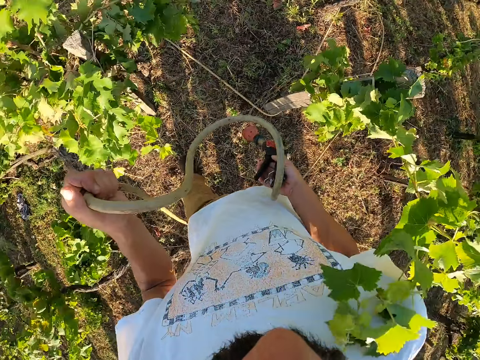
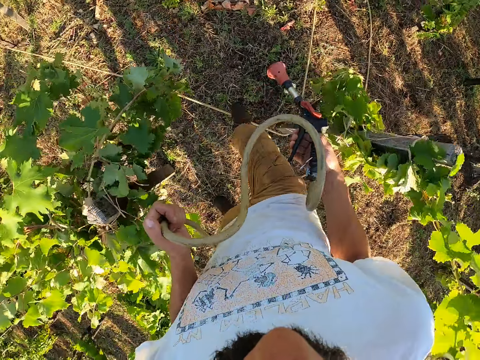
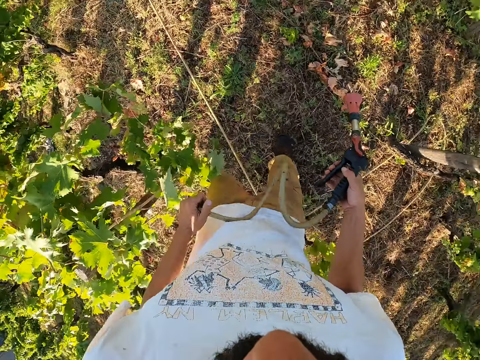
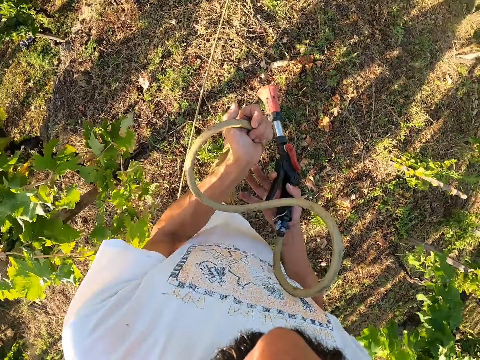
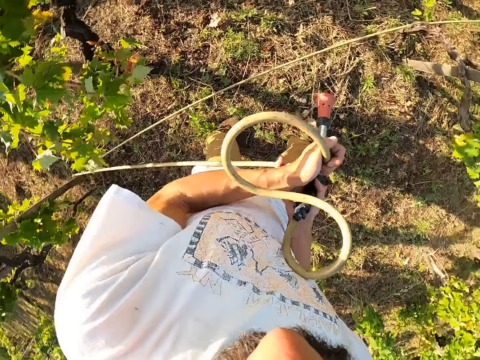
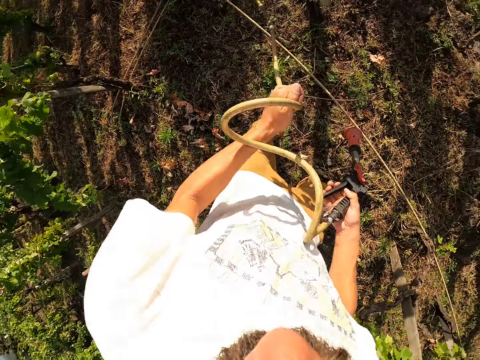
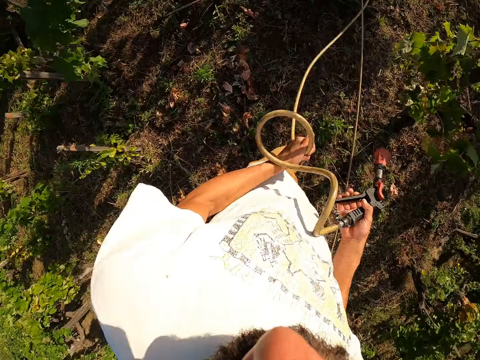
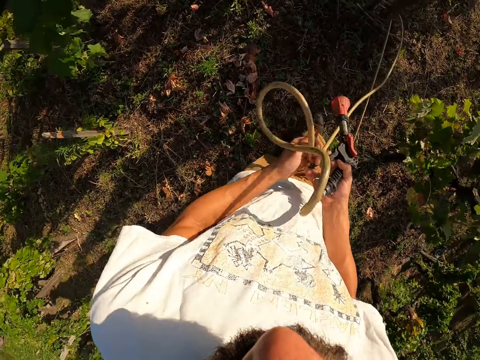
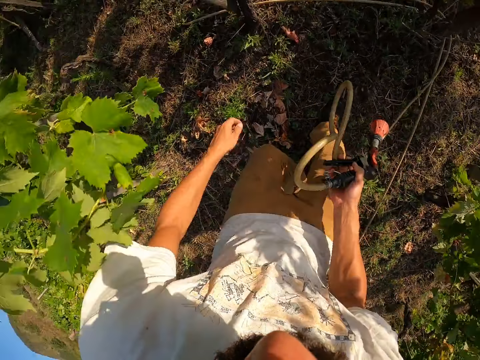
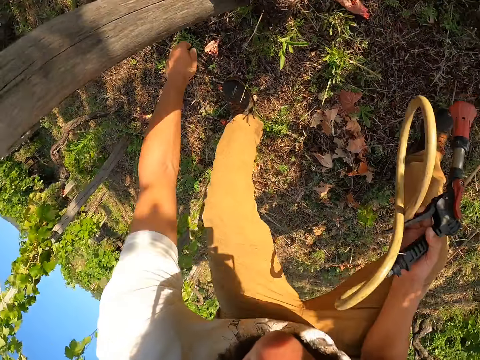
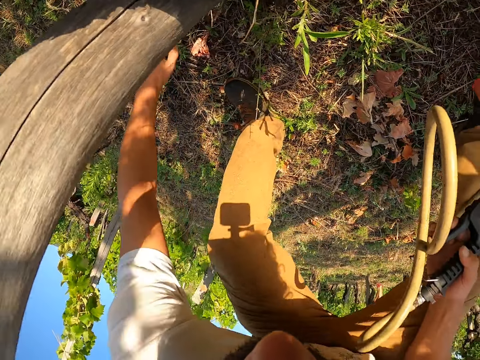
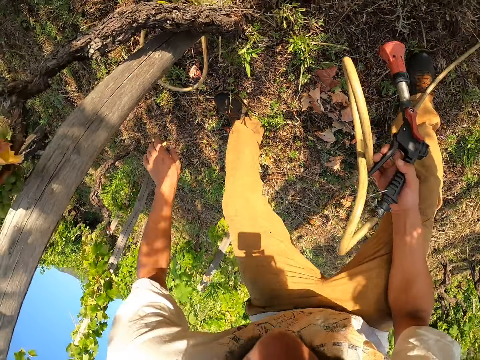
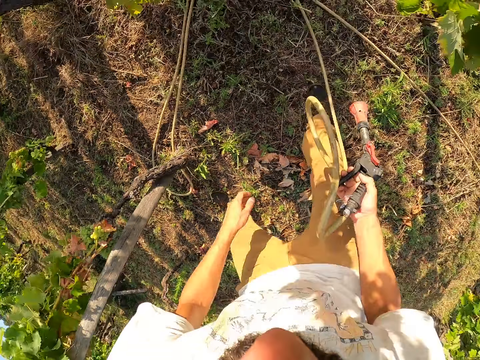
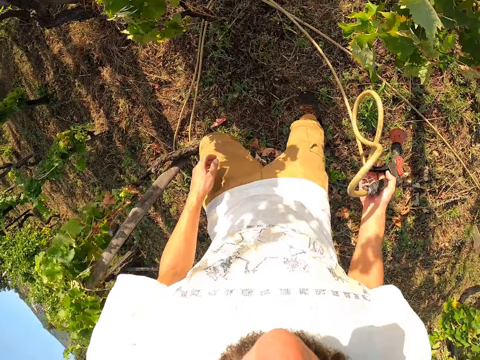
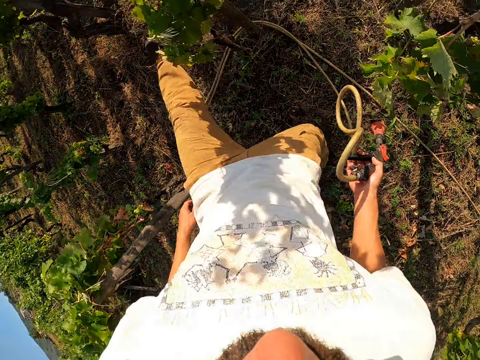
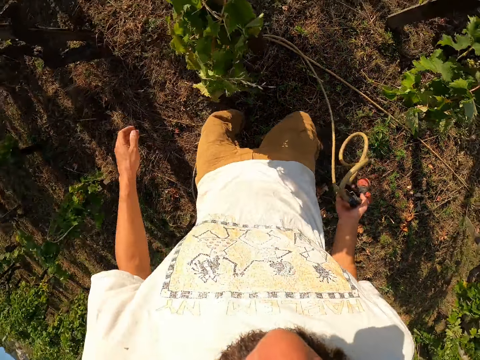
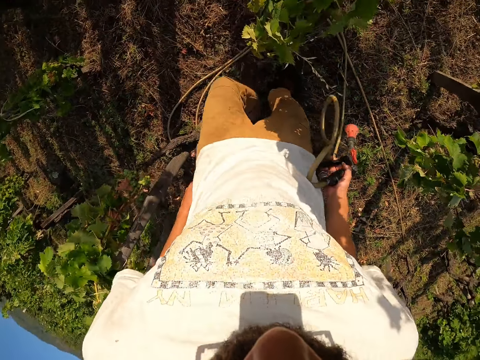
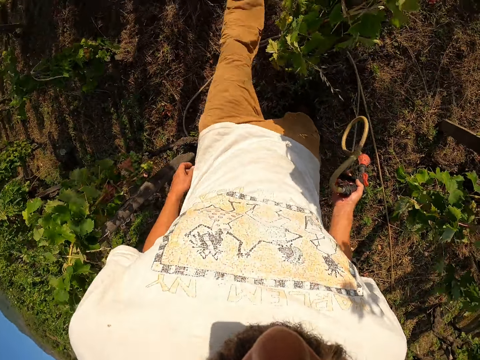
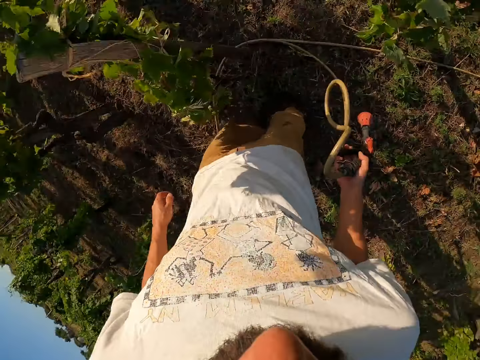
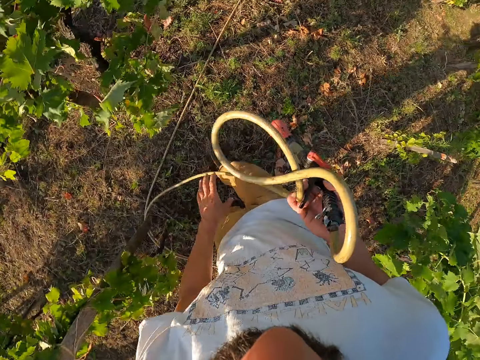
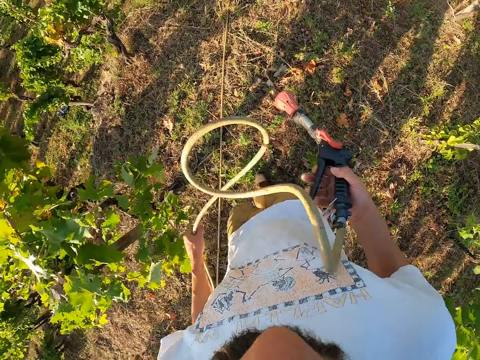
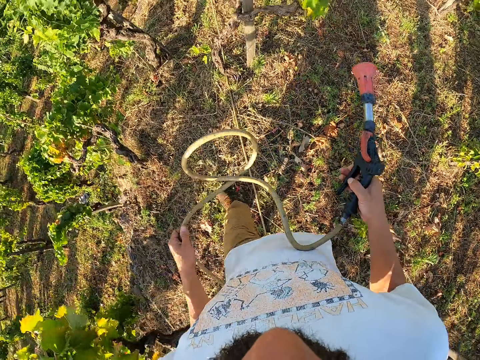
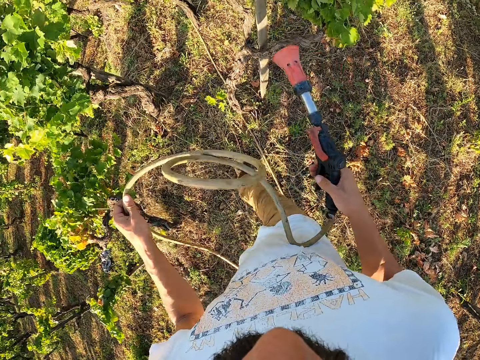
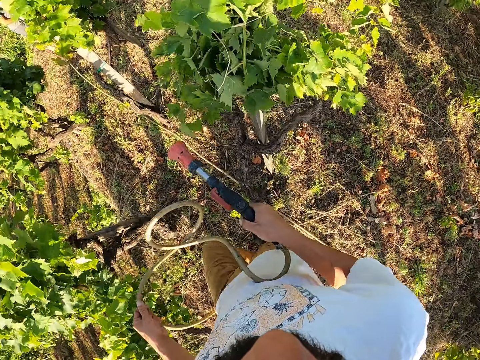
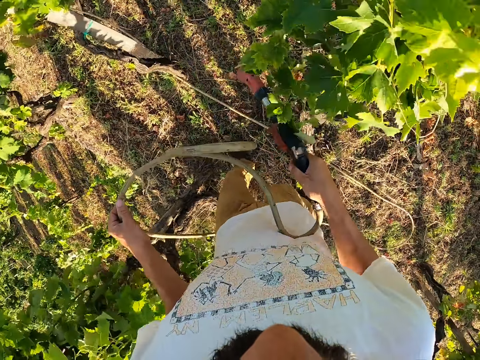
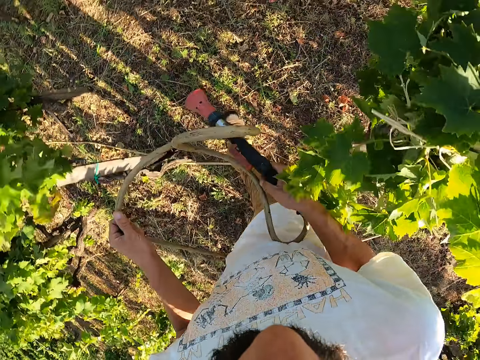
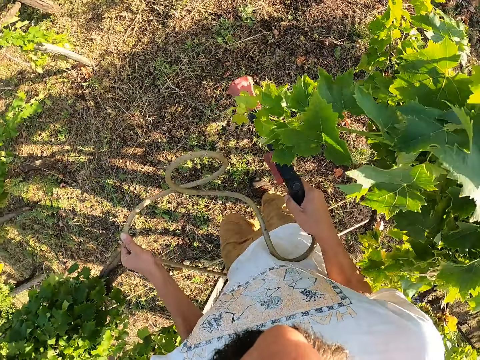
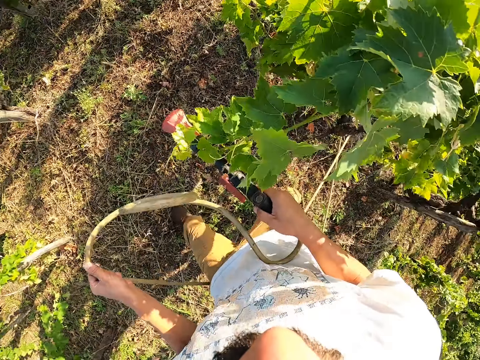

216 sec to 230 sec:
The camera wearer adjusts the water hose or hose pipe. He pulls the hose pipe and transfers the hose pipe from his left hand to his right hand. He picks up the water hose with his left hand from the ground. He drops the water hose and kicks the water hose. He walks. He turns around. He holds the water hose with his left hand. He moves forward.

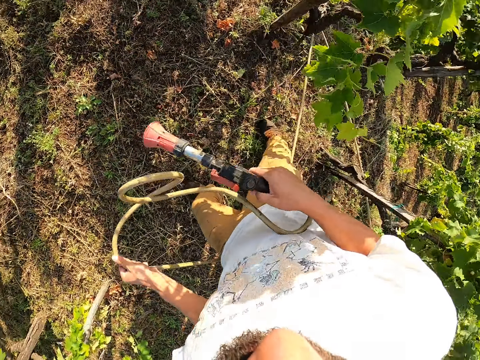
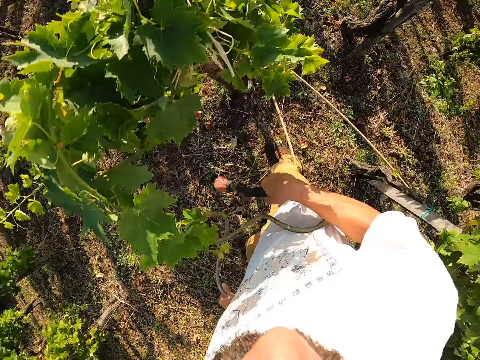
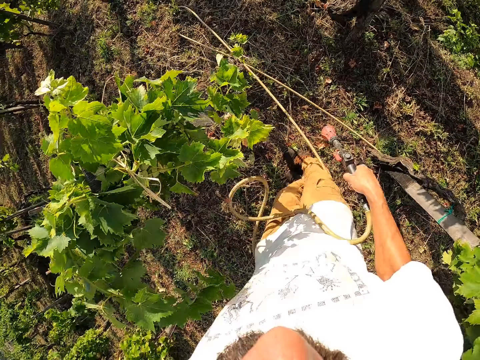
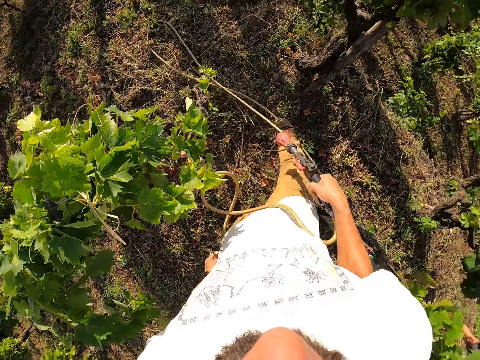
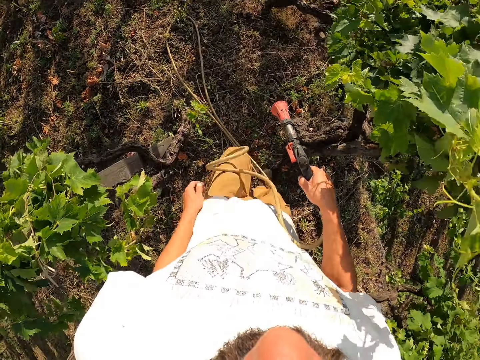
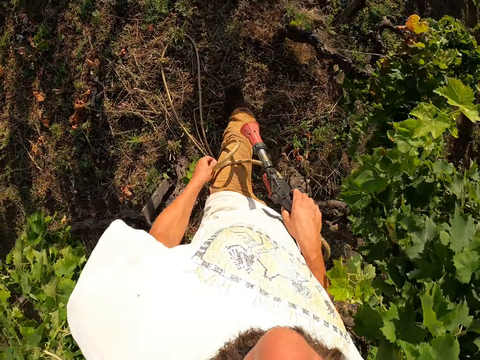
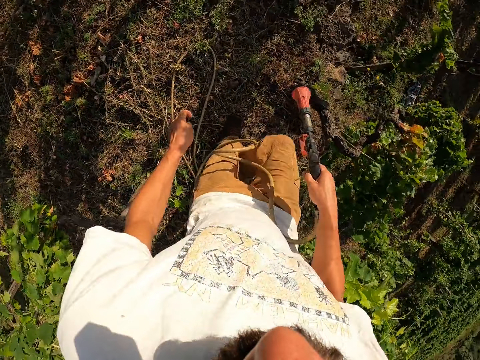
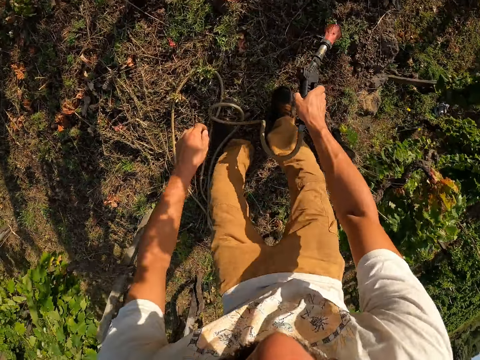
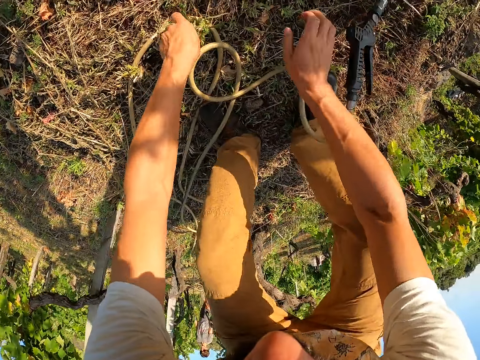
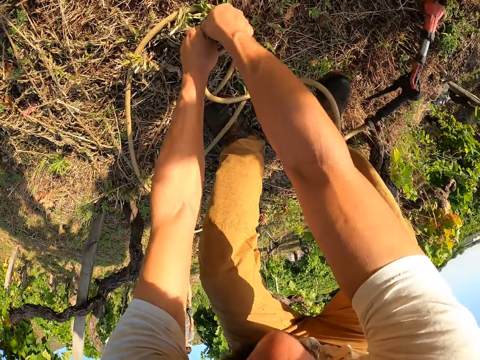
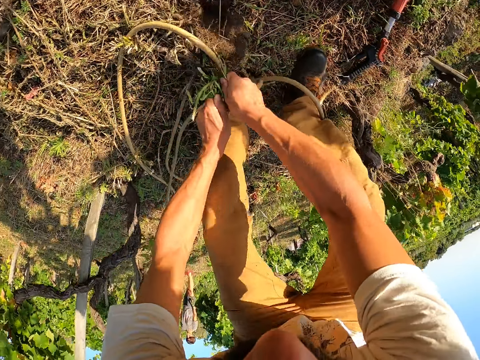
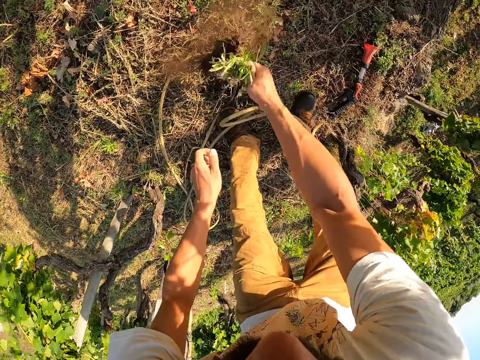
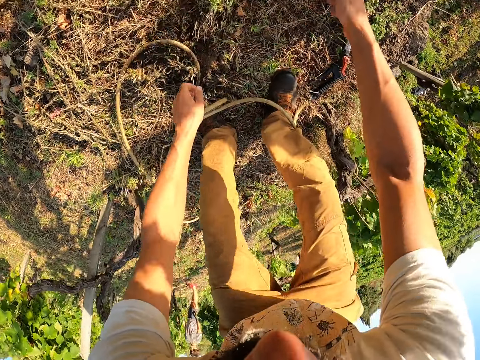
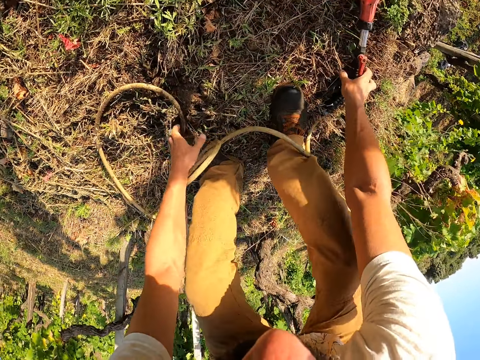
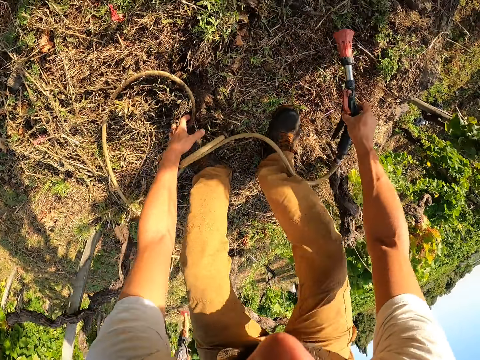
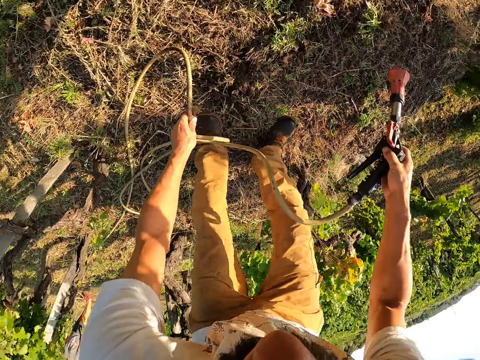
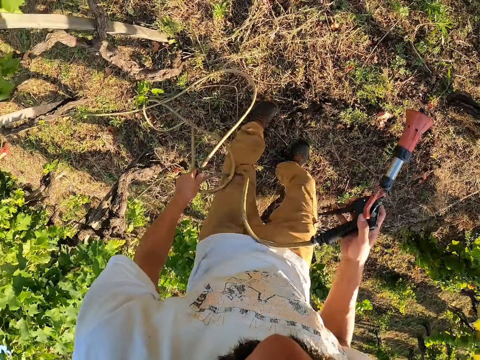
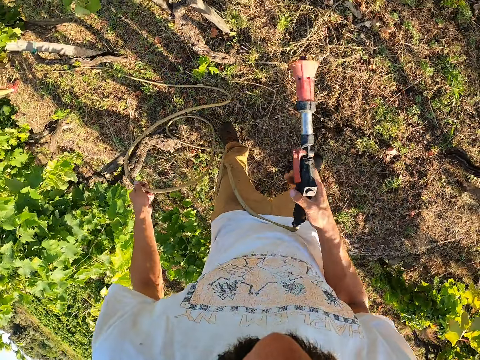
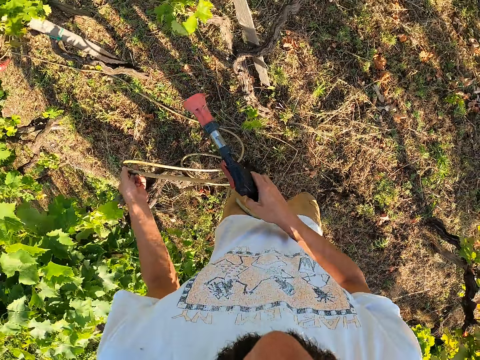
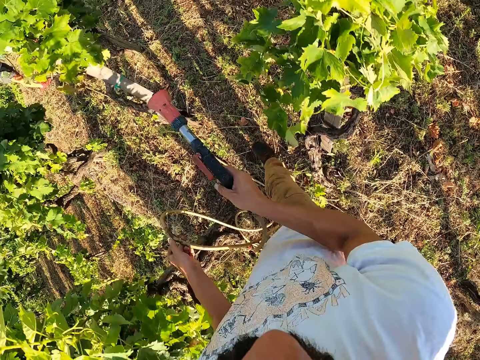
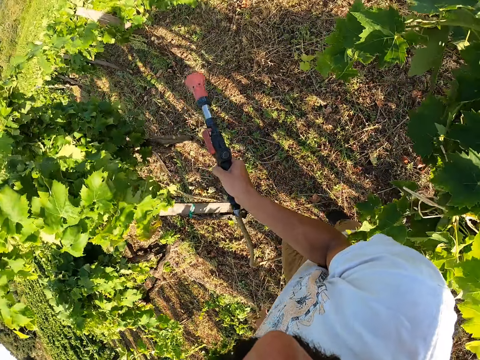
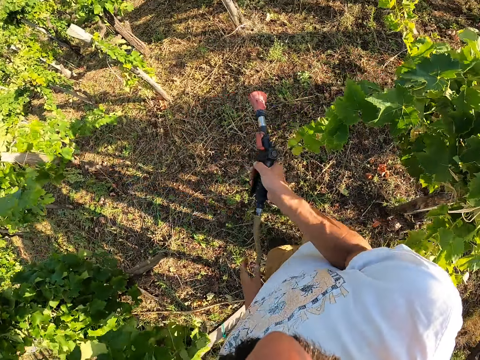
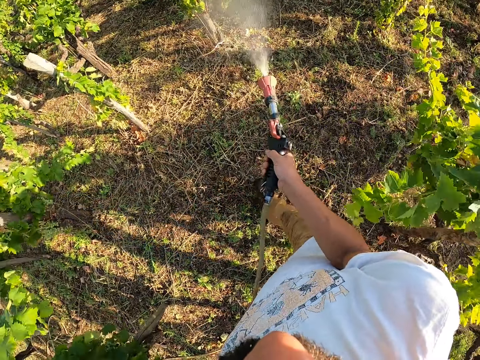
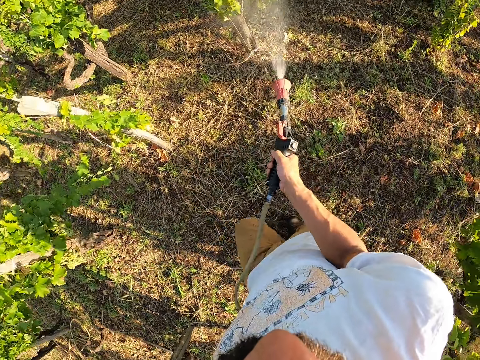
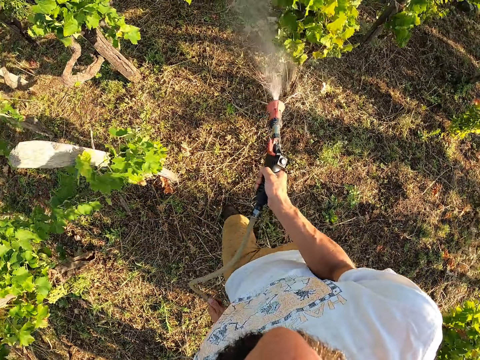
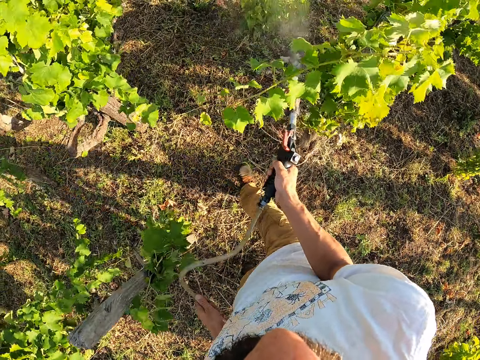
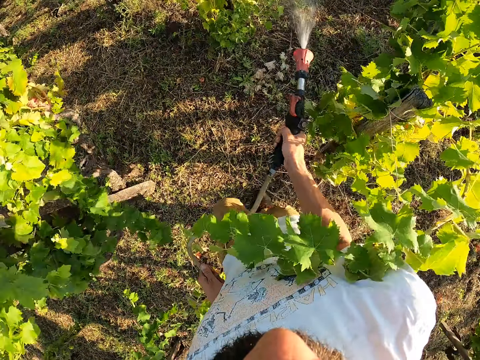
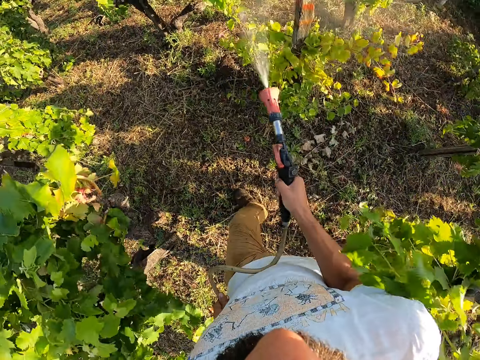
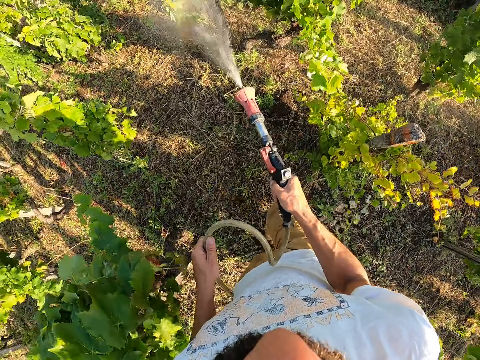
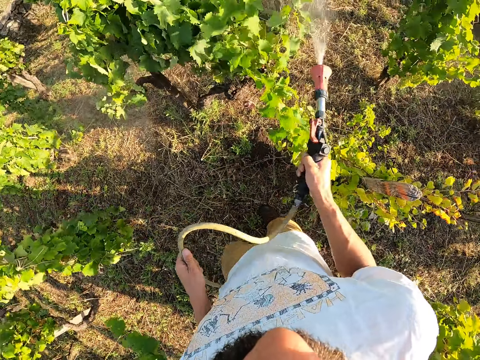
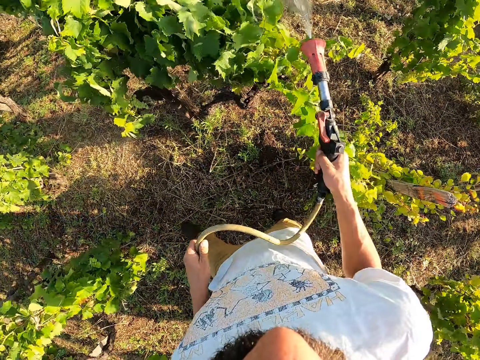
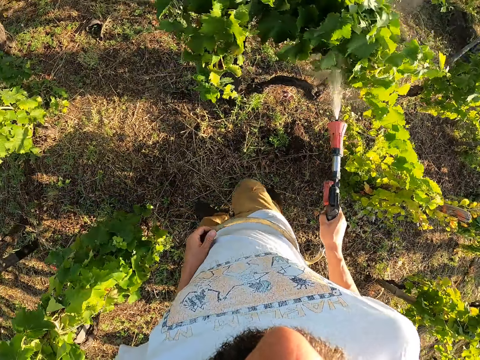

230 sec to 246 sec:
The camera wearer turns around. He drops the hose pipe or water hose in his left hand. He drops the water spray gun. He uproots a plant and tosses the plant away. He picks up the water spray gun with his right hand and picks up the water hose with his left hand. He turns around and moves forward. He switches on the water spray gun. He waters the trees using the water spray gun.
